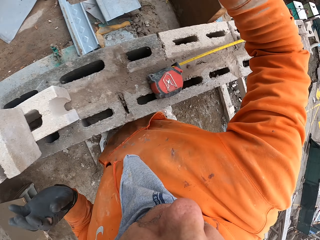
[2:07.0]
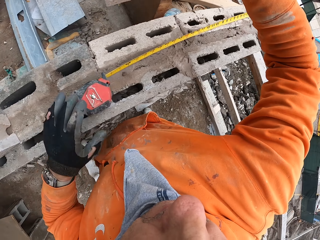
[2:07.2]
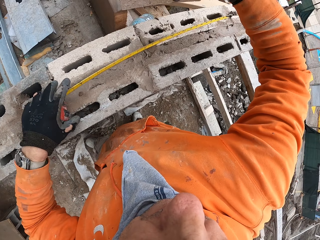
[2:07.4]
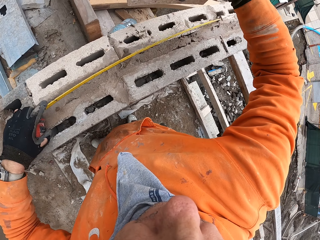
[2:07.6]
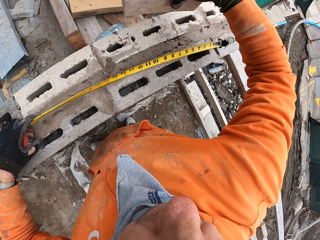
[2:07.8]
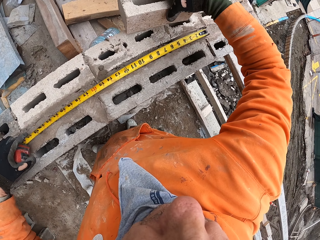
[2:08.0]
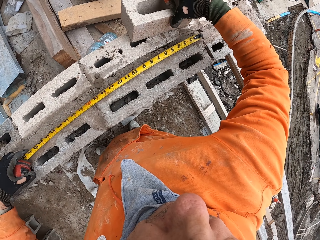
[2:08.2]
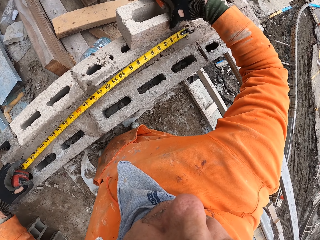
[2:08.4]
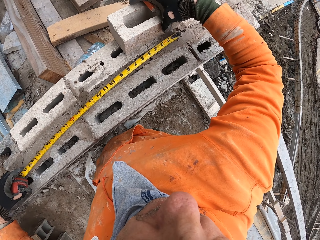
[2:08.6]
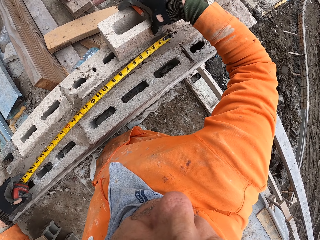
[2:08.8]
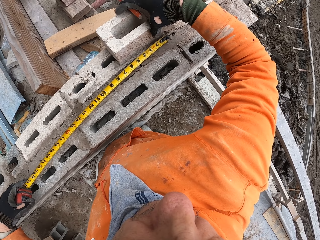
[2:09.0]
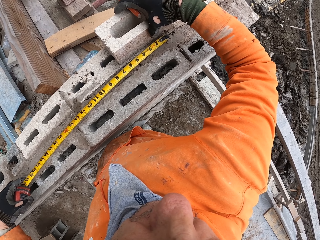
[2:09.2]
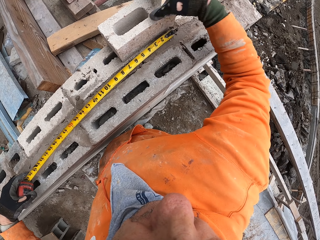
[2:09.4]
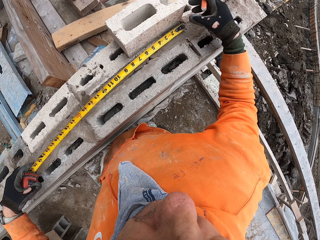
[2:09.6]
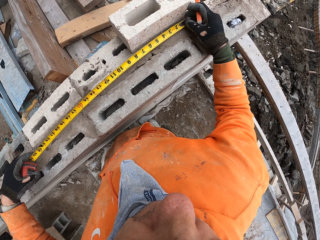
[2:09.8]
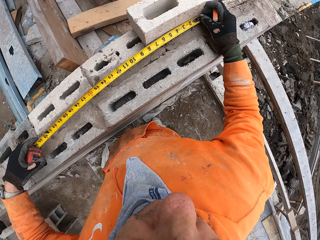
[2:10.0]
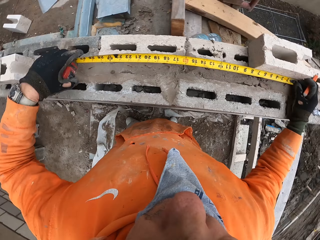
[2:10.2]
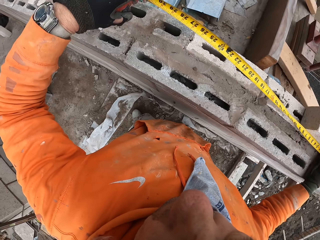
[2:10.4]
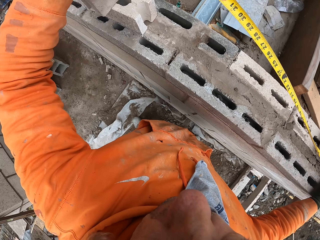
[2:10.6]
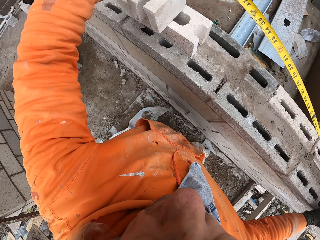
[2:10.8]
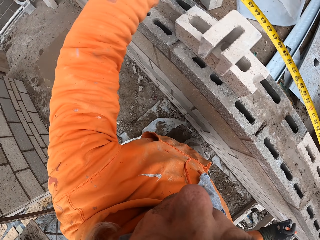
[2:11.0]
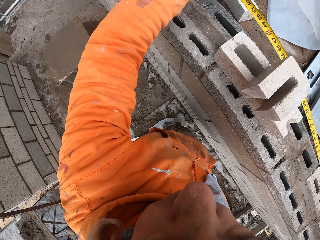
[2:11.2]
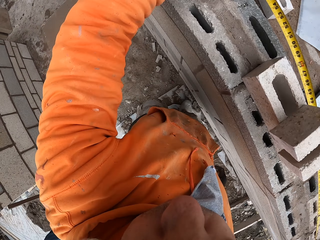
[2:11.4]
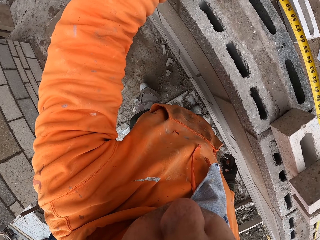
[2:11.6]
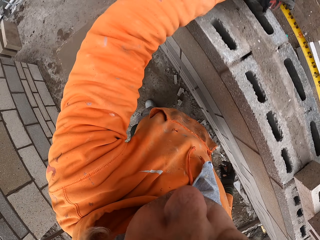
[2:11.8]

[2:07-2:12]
The camera wearer picks up a hollow block from the ground. They carry the hollow block. They place the hollow block on the other blocks. They measure the hollow blocks with a tape measure.

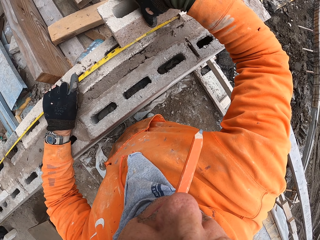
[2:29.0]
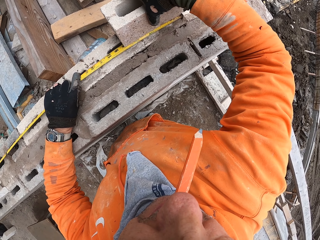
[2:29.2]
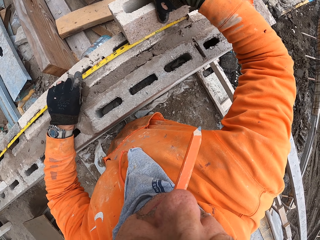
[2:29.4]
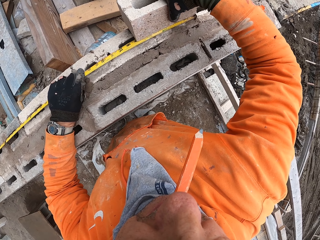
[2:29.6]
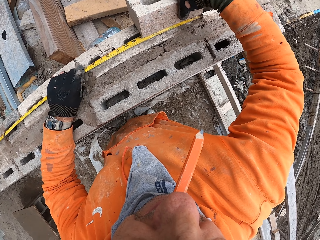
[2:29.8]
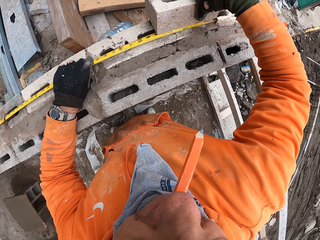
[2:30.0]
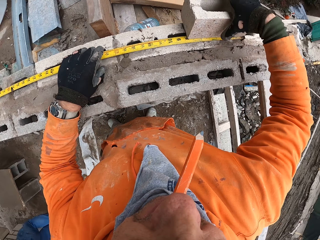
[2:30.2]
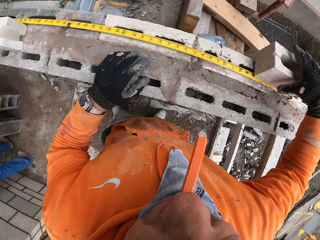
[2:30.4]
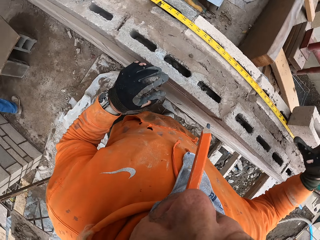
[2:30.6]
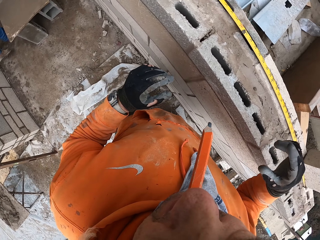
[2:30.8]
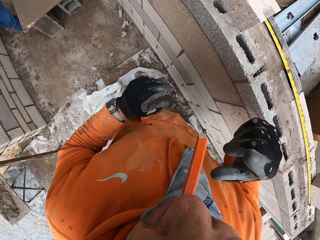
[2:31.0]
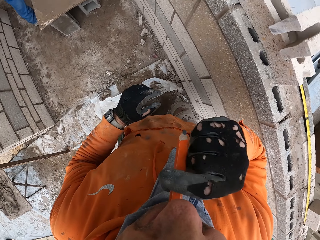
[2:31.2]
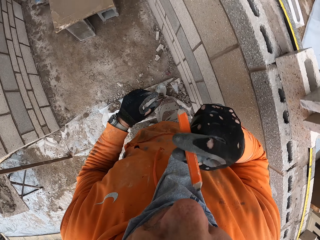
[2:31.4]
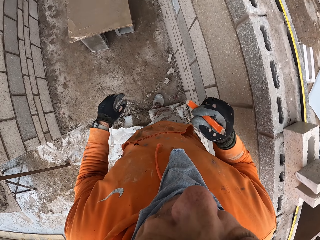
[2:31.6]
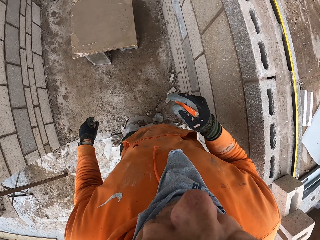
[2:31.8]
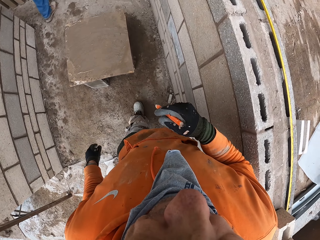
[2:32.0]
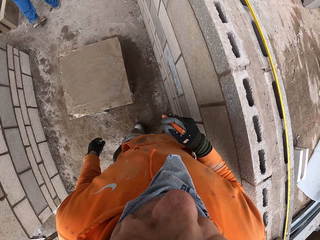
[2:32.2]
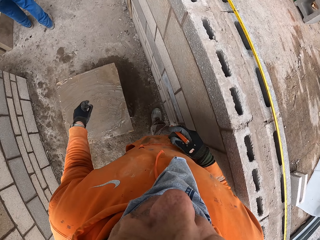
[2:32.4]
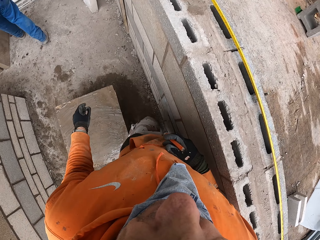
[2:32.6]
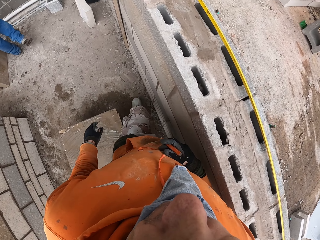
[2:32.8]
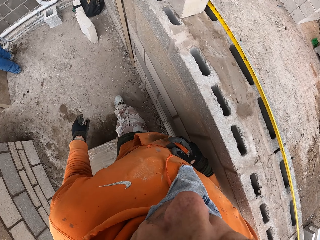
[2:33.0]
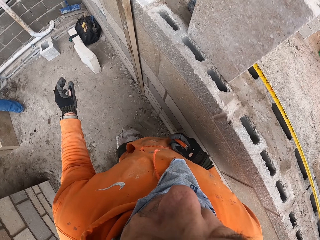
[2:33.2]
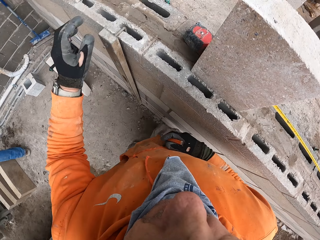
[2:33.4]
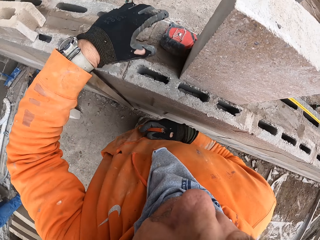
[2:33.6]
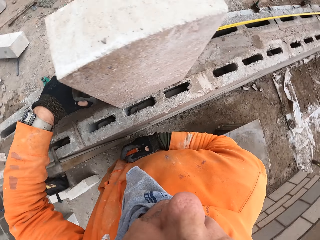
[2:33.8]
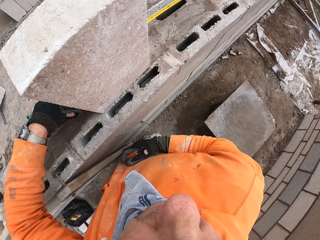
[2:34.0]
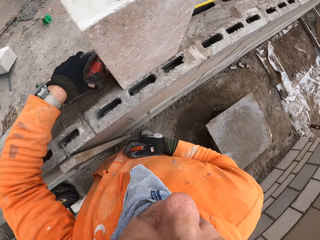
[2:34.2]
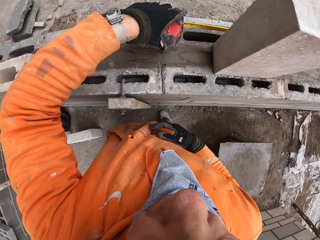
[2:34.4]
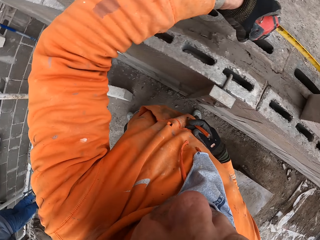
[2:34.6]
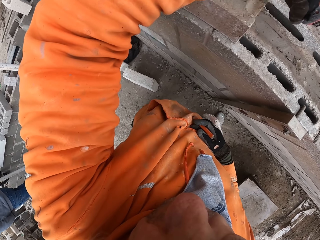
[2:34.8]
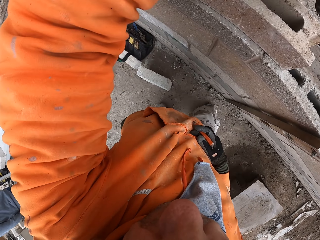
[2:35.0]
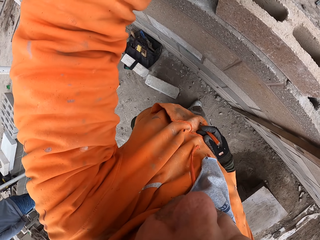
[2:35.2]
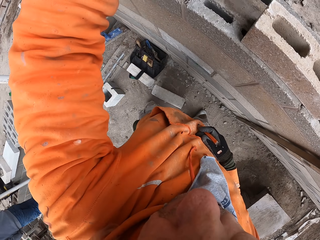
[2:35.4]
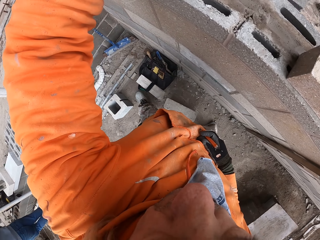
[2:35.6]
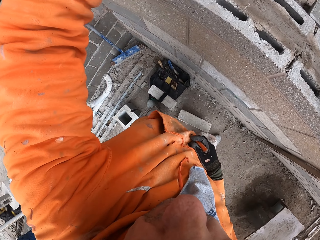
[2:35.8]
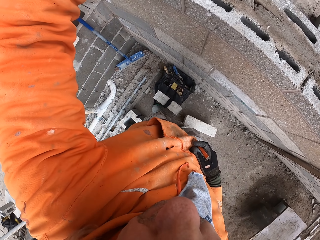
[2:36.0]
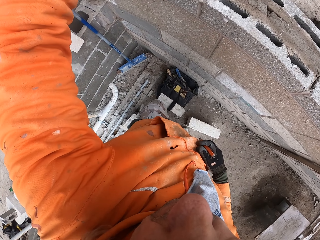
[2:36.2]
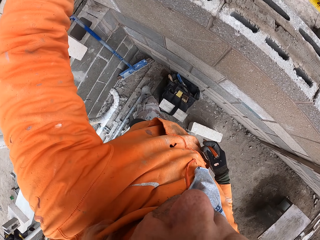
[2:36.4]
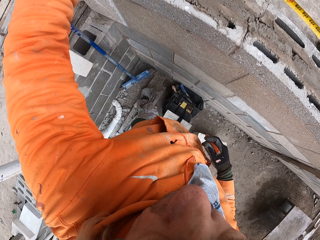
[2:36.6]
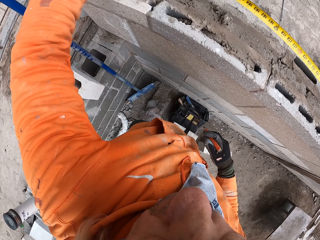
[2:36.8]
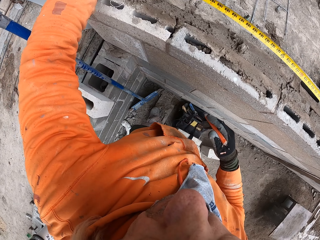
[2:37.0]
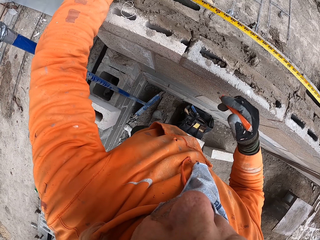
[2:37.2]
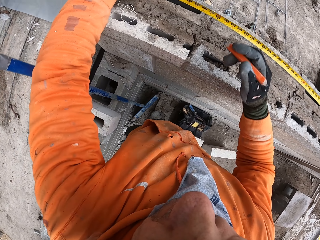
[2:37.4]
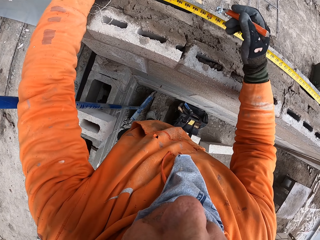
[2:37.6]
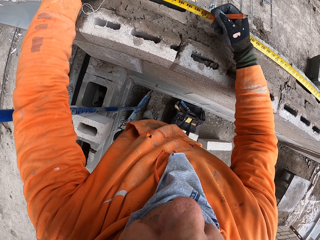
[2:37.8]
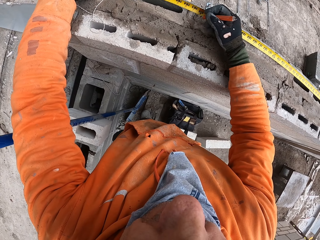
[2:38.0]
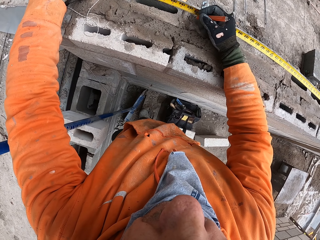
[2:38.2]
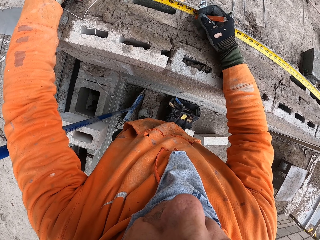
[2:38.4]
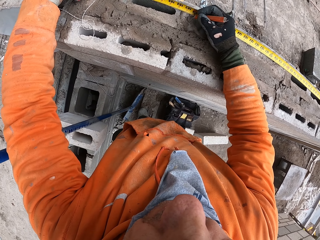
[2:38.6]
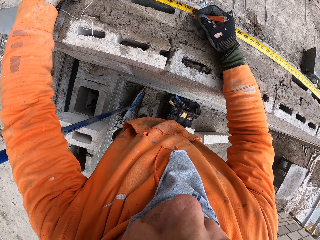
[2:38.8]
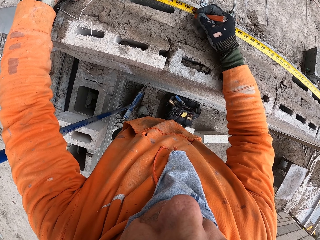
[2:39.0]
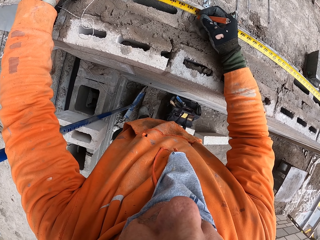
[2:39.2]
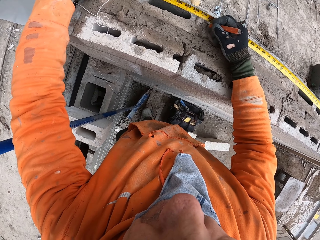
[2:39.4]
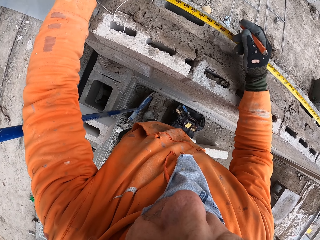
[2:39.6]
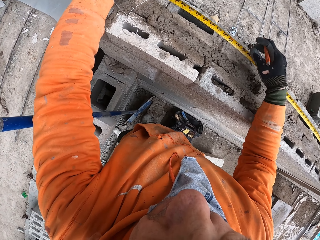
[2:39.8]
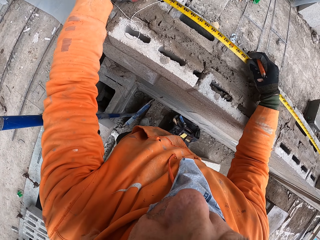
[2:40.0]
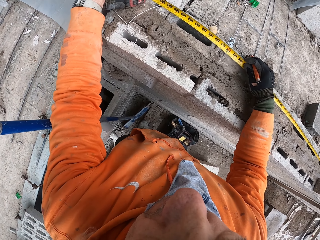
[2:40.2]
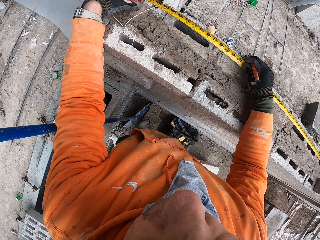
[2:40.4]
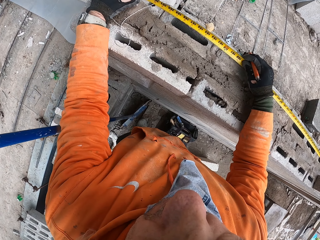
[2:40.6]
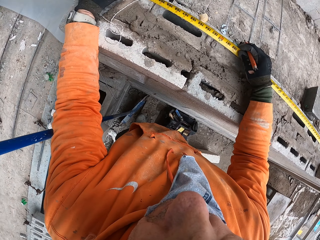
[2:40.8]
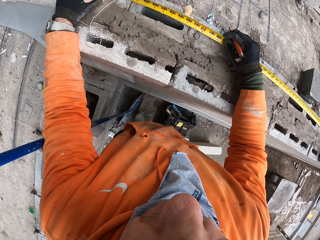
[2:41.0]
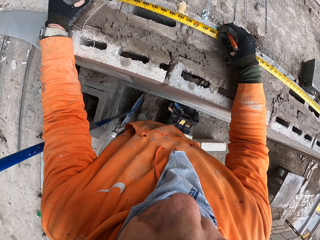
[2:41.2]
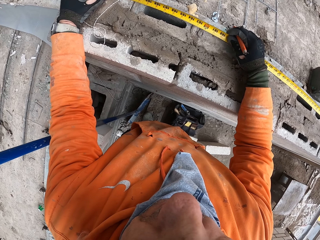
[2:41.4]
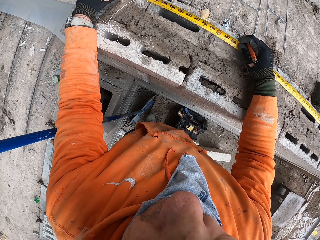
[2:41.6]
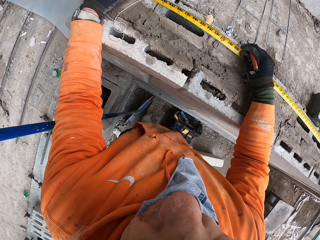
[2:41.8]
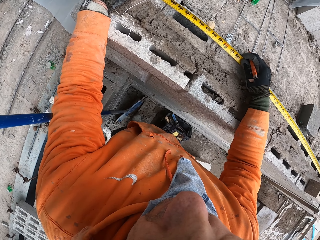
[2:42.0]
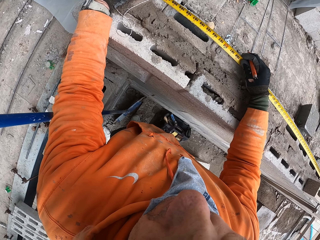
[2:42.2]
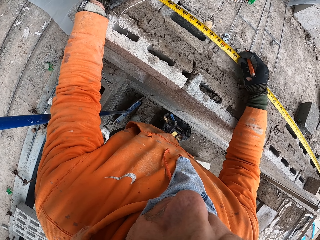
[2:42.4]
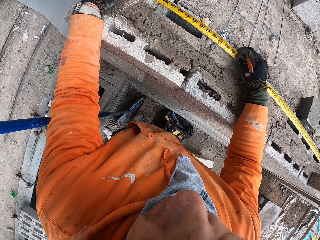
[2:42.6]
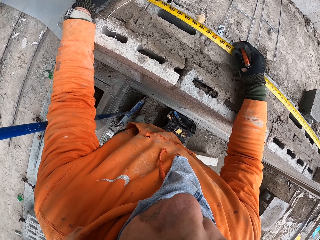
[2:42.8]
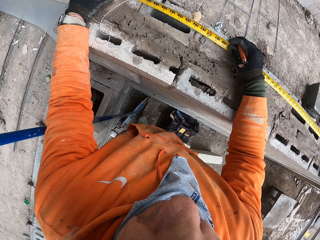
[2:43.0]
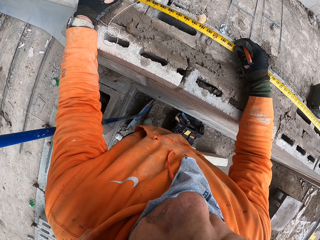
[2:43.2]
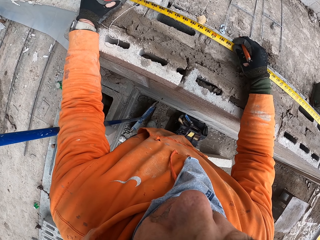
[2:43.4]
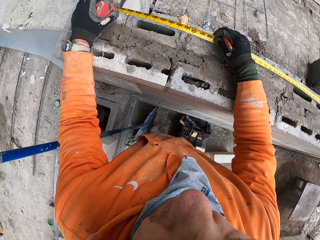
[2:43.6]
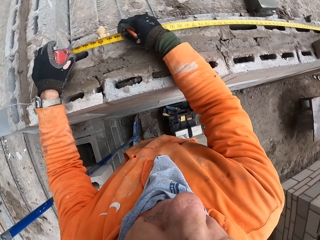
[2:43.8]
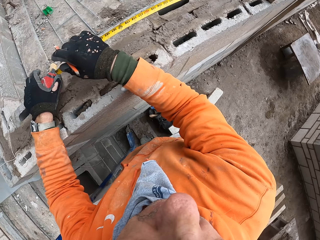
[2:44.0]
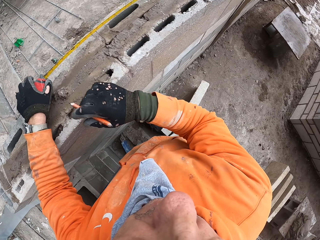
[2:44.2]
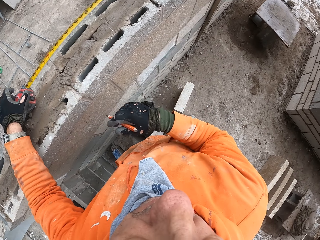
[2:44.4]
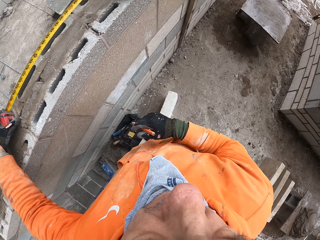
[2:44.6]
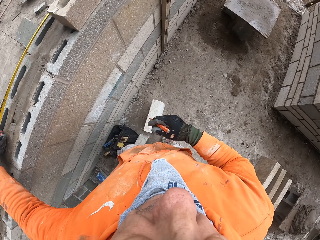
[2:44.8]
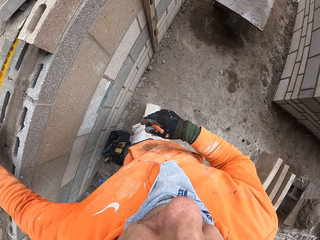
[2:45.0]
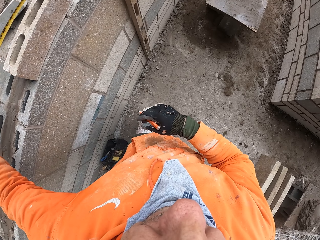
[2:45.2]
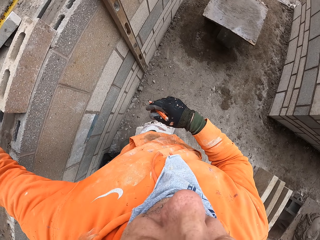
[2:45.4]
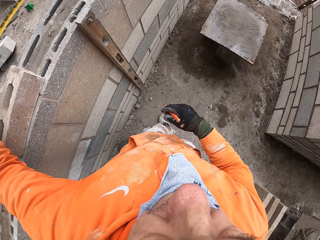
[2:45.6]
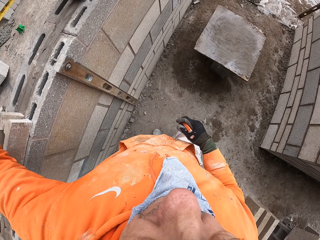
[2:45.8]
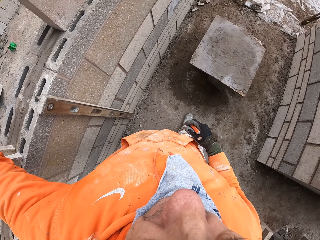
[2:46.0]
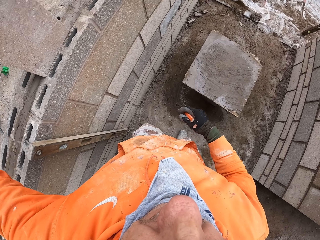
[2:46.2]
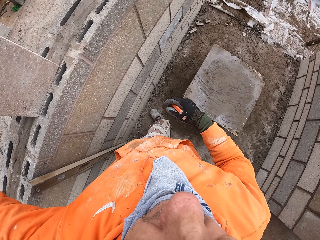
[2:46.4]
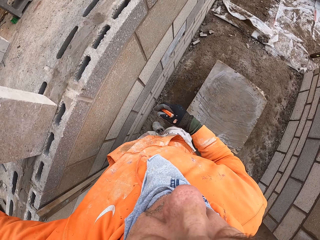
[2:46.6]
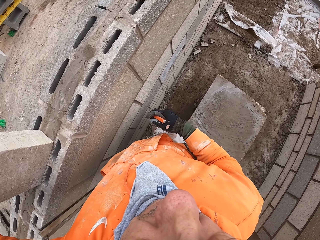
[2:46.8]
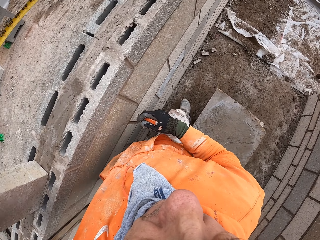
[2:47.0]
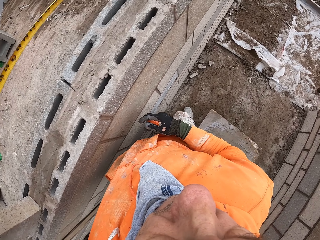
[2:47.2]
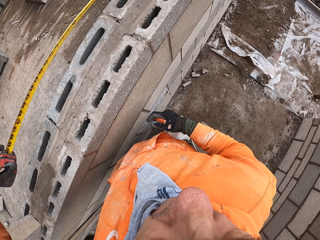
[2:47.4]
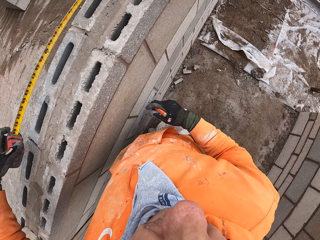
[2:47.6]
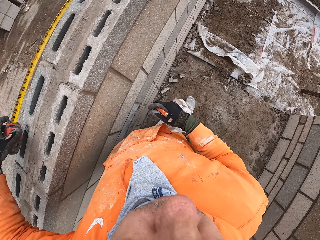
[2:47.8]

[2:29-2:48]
The camera wearer puts the brick on top of the tape measure. He looks around the new building foundation. He removes his hand from the block. He moves his hands. He removes the pencil from his mouth. He walks around the new building foundation or building site. He drops his hand down. He moves his hand towards the tape measure. He holds the tape measure on the wall. He measures the wall with the tape measure. He walks around the building site. He stops. He moves his hand towards the blocks. He marks on the hollow block using the pencil. He holds the tape. He stares at the tape measure on the wall. He releases the tape in. He walks around the new building foundation. He moves his hand.
